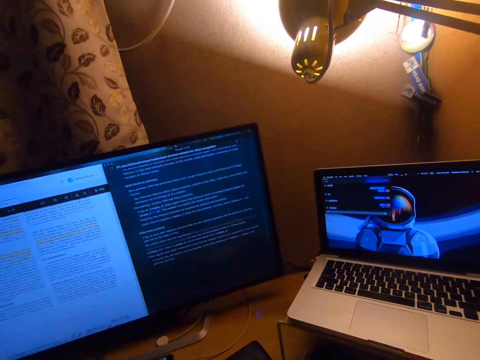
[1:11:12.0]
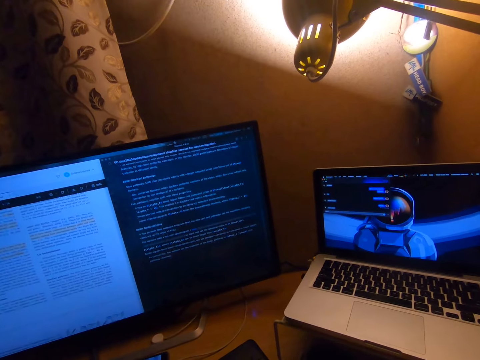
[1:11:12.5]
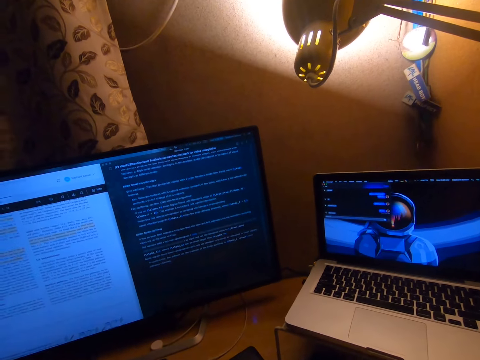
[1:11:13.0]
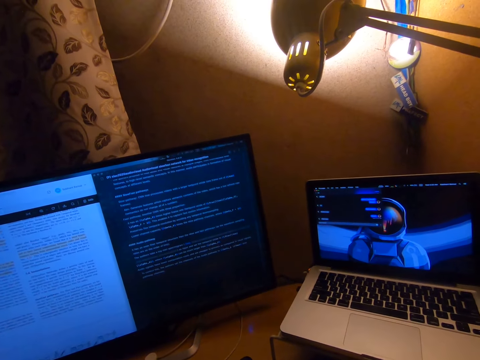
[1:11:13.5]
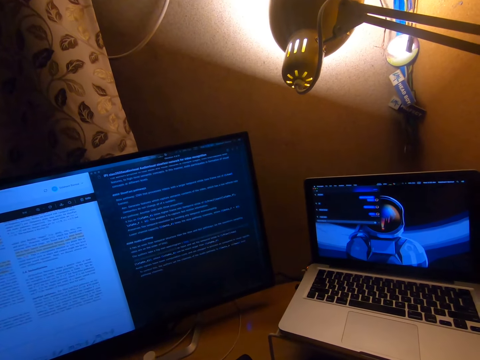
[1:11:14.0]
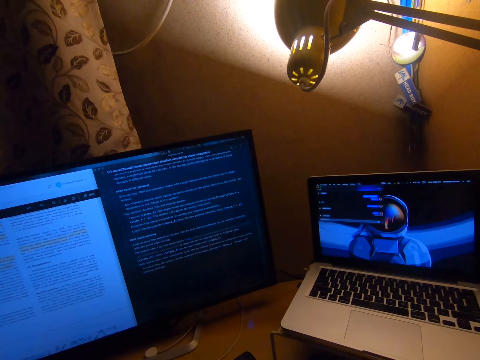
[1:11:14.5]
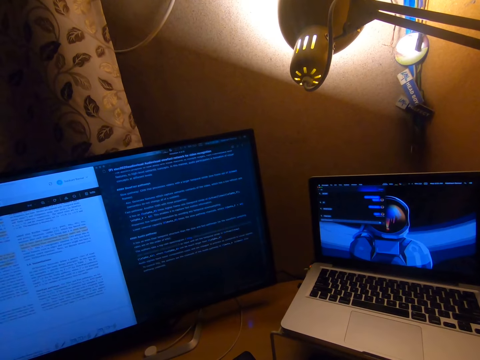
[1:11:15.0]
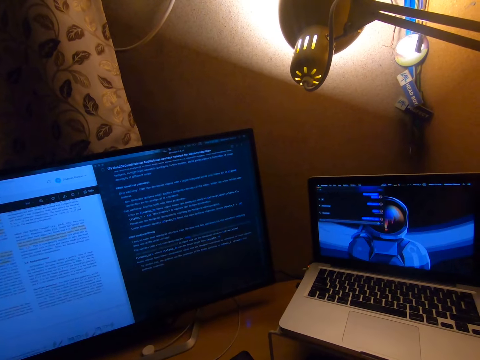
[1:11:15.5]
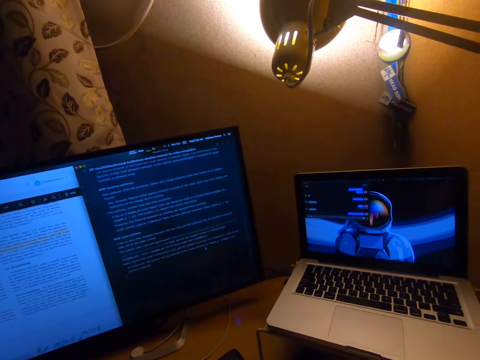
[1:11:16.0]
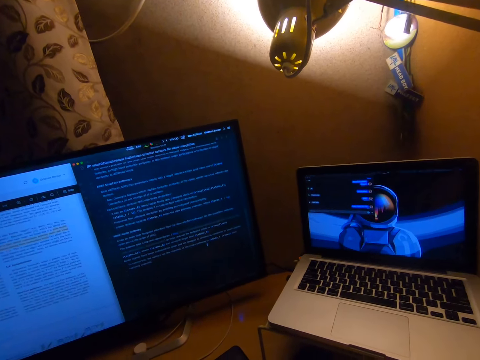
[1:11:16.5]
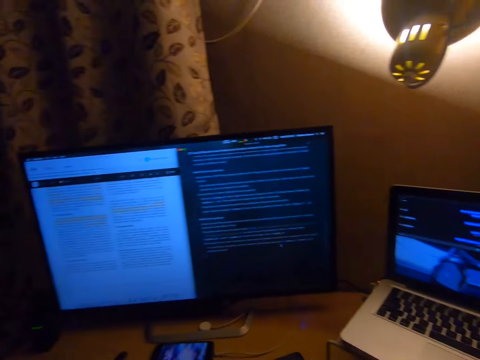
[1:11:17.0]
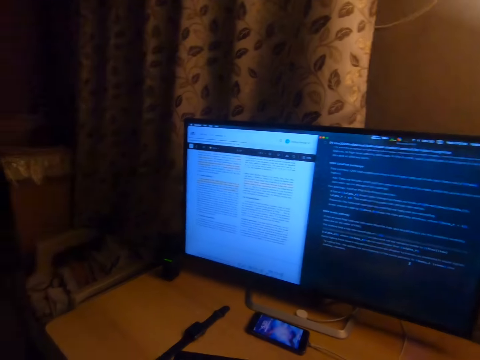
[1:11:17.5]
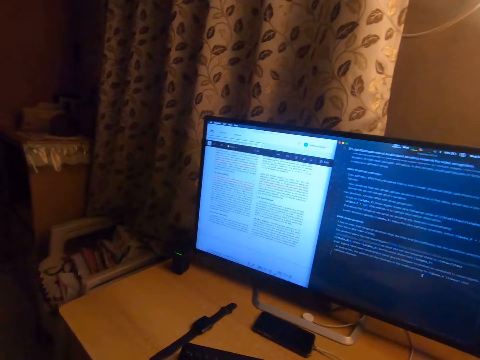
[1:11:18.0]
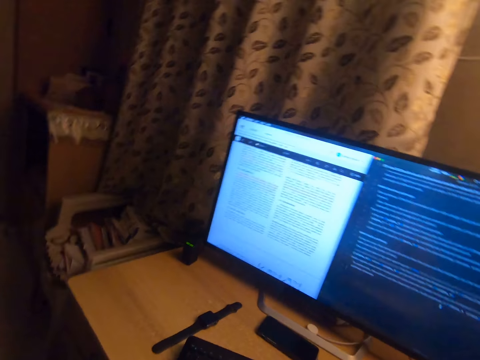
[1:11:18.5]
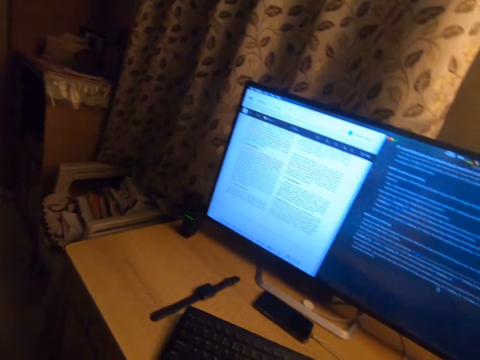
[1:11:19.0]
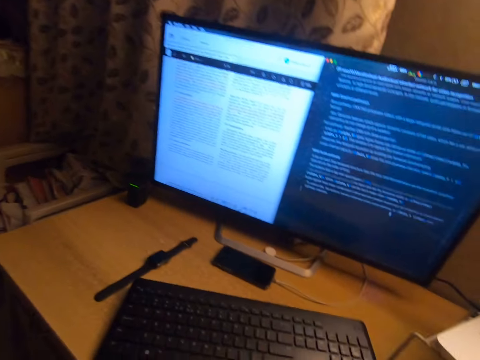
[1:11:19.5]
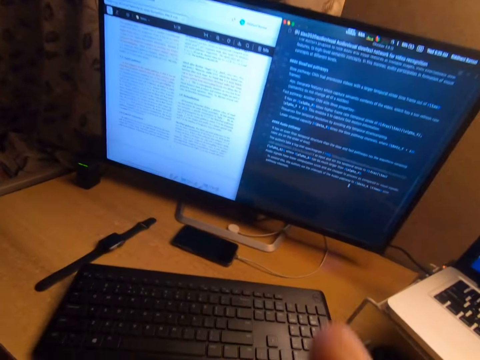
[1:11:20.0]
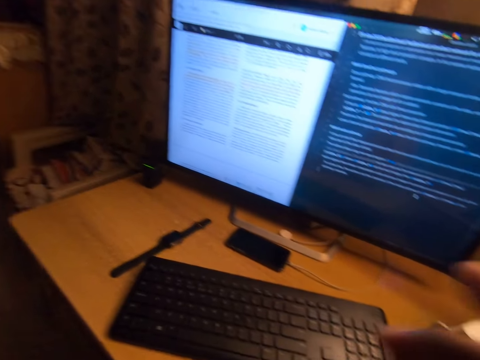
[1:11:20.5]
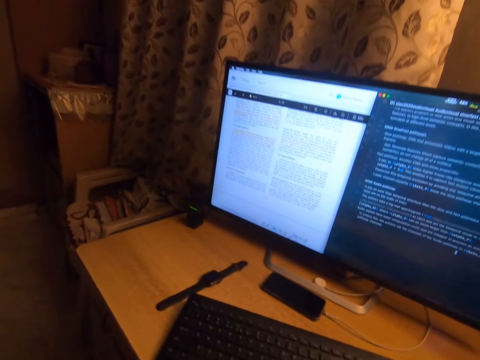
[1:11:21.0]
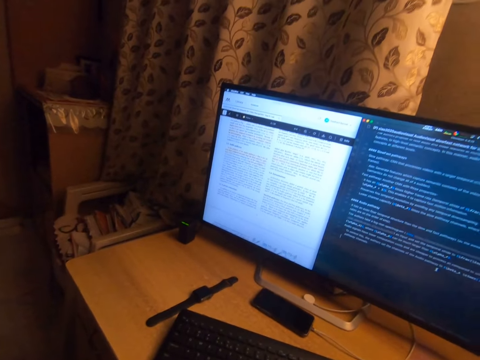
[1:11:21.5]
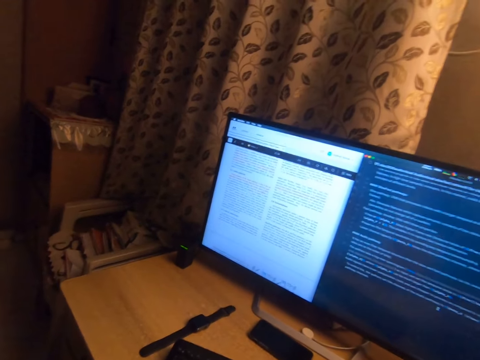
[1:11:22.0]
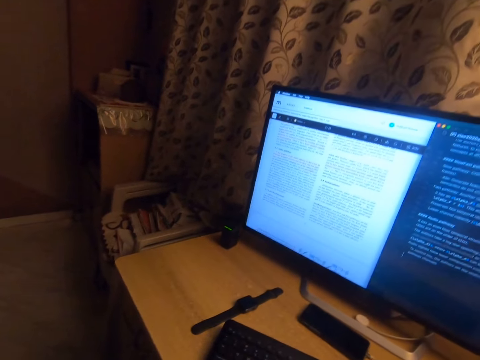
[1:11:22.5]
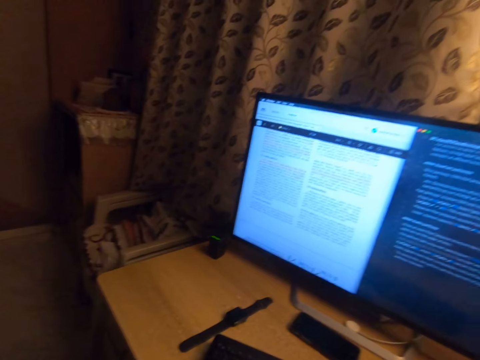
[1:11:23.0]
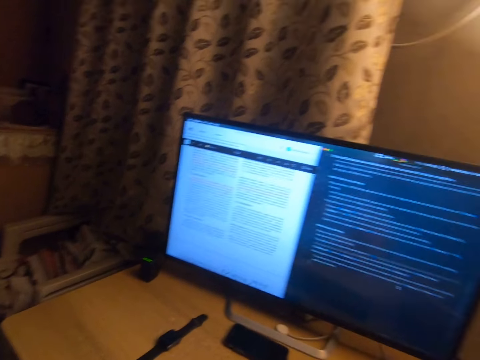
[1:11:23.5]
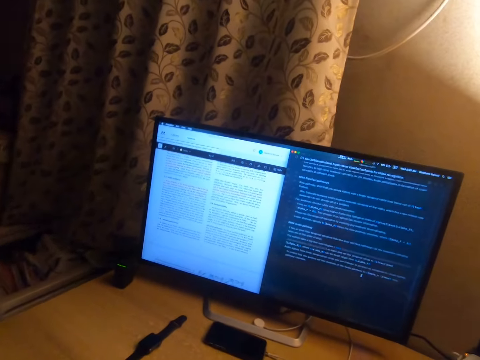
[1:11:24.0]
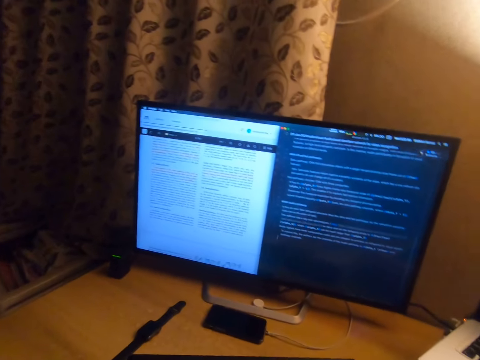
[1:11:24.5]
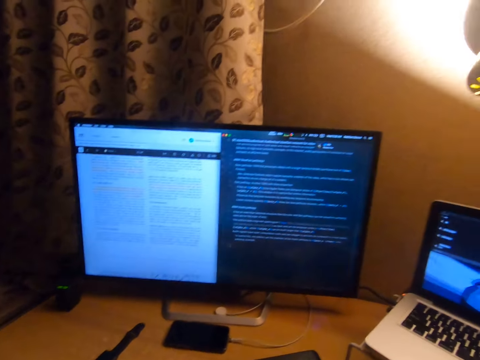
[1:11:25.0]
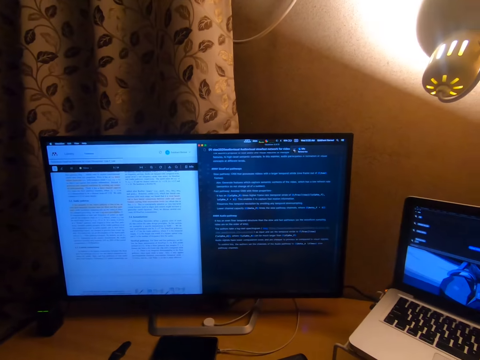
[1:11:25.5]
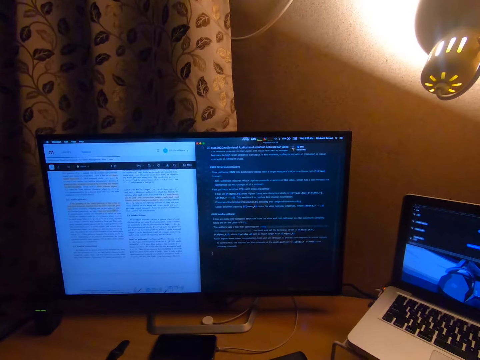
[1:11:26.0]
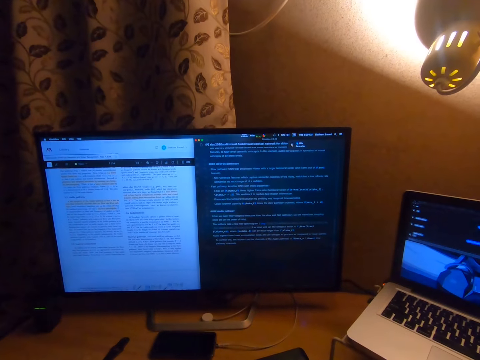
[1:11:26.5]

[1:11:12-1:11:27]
The camera wearer looks at the screen.

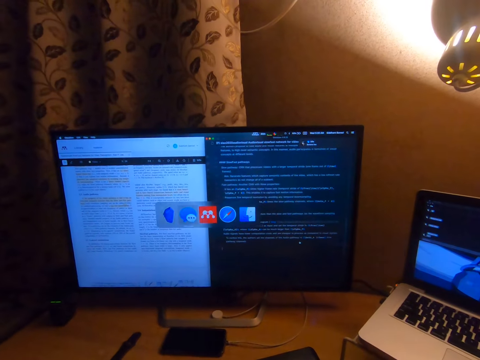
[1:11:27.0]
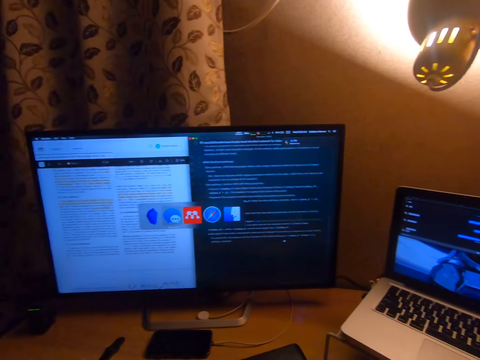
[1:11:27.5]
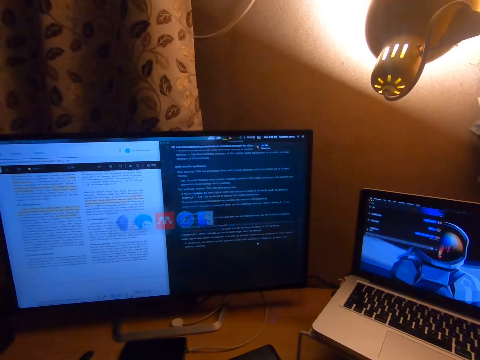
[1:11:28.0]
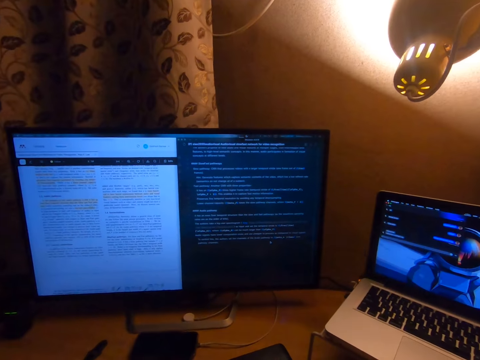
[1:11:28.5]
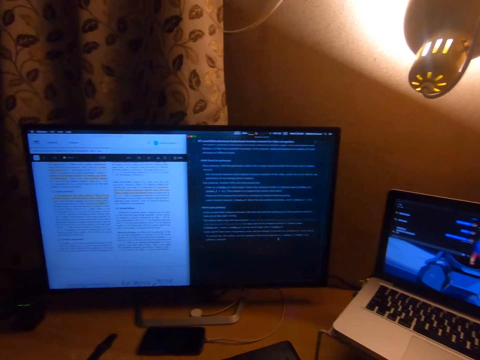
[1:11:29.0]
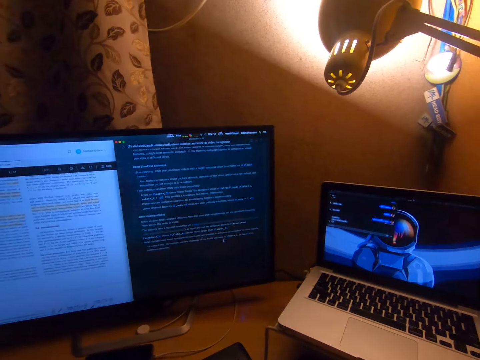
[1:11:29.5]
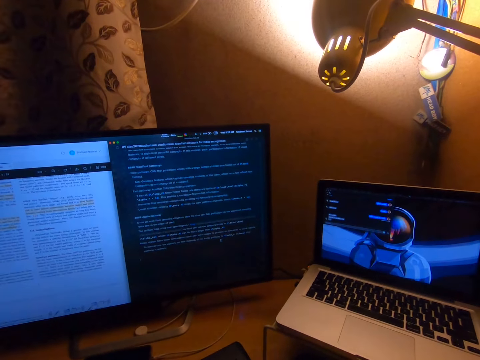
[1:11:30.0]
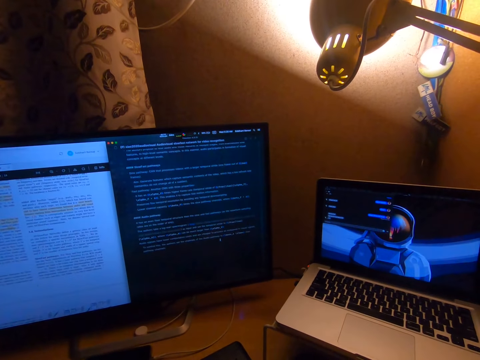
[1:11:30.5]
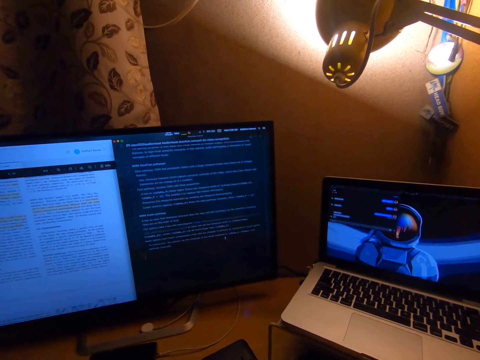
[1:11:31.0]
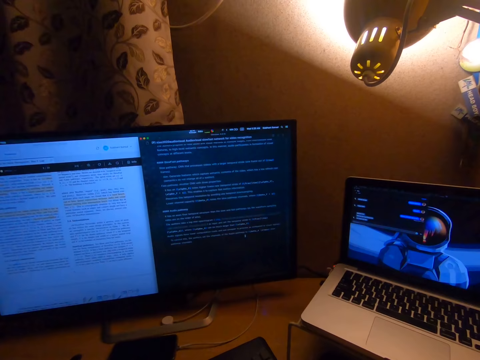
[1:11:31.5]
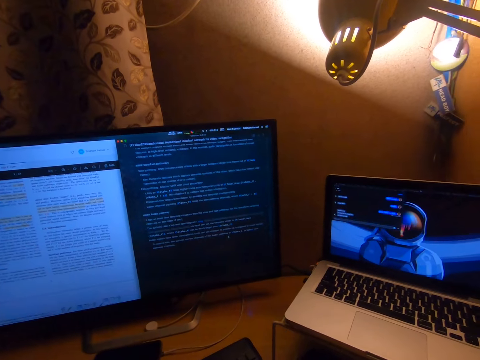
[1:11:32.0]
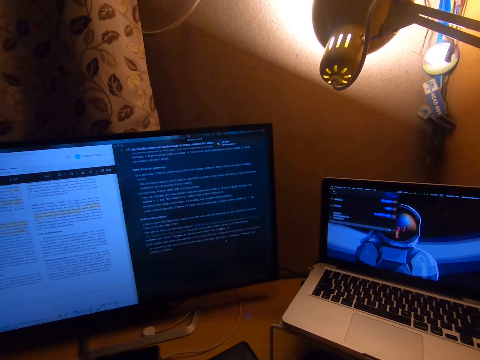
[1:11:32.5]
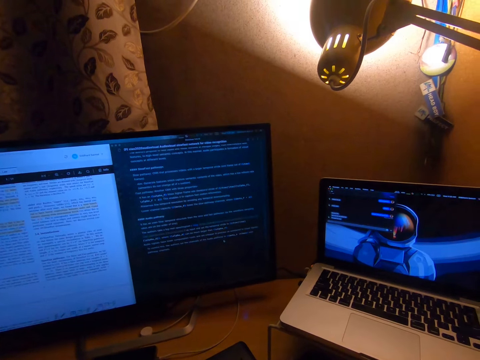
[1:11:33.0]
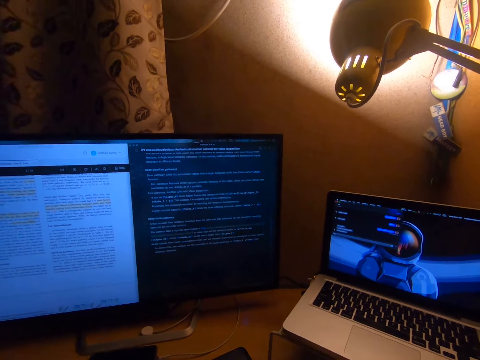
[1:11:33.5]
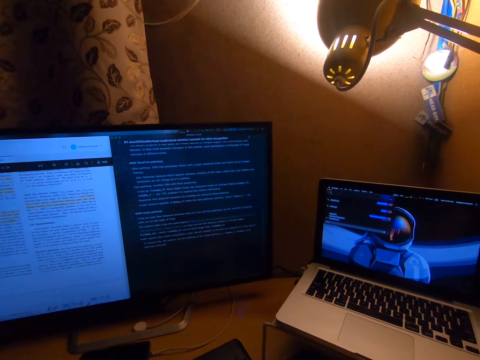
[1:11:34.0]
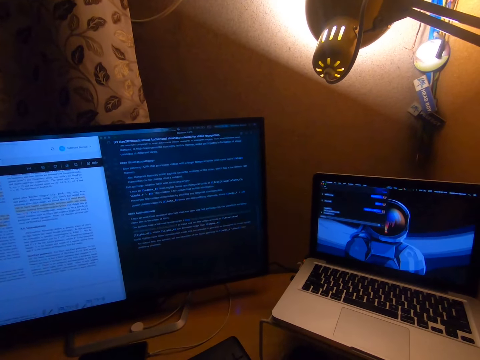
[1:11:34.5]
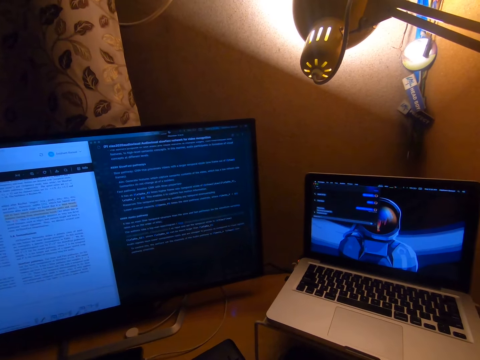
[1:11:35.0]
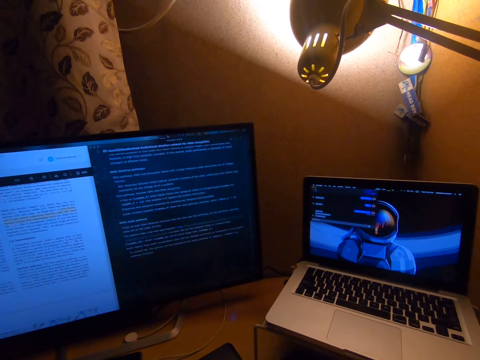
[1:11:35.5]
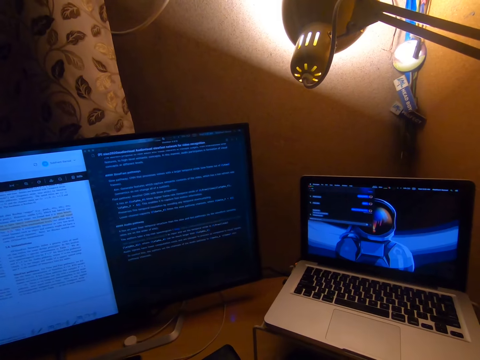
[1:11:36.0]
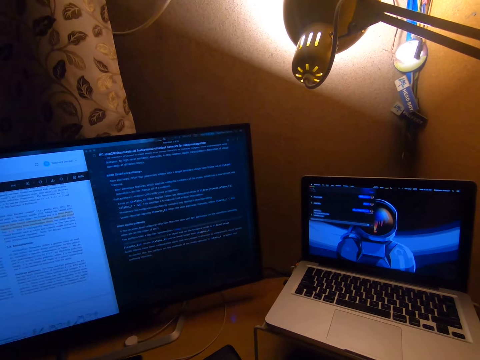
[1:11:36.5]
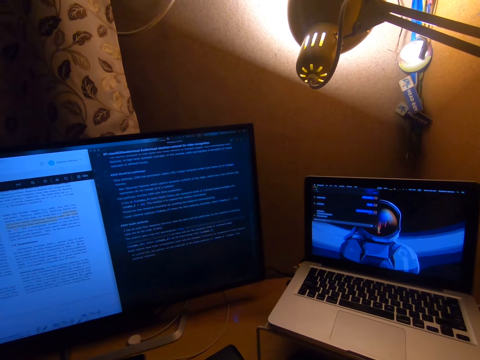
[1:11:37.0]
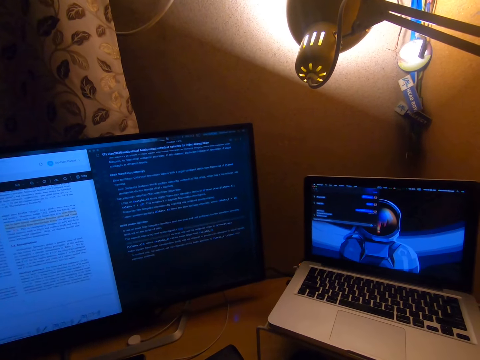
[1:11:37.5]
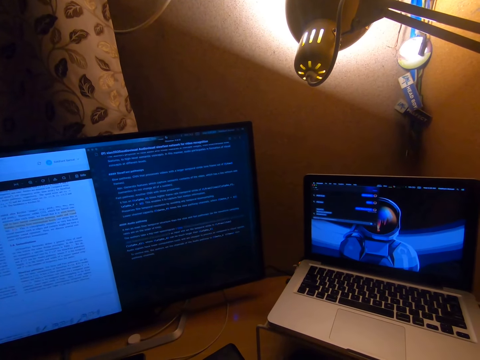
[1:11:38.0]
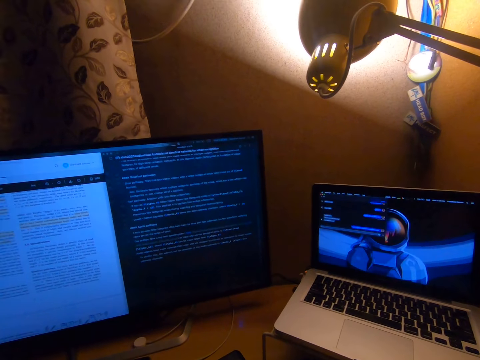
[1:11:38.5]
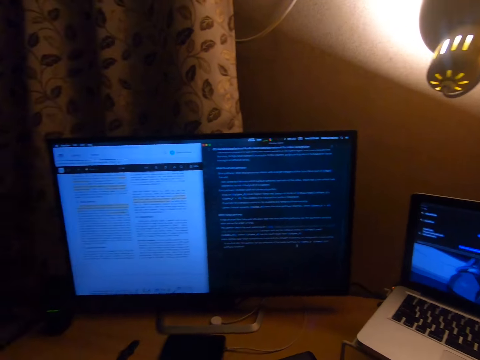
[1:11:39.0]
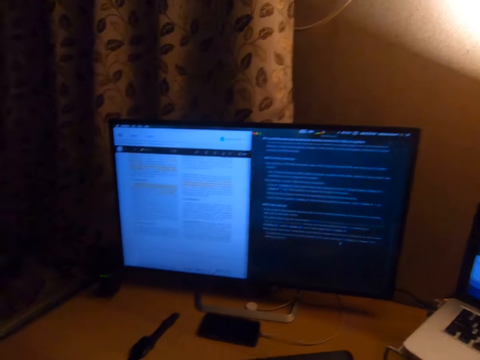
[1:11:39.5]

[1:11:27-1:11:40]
The camera wearer uses the computer.
